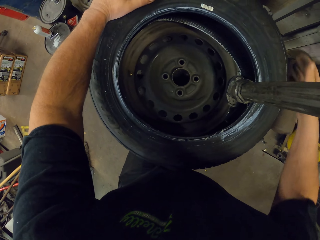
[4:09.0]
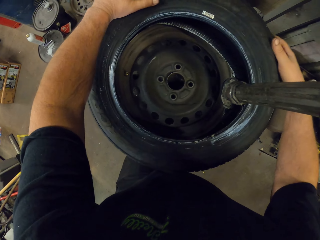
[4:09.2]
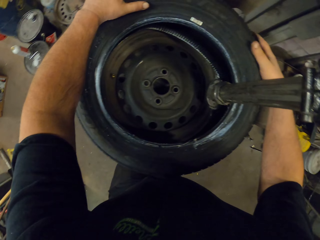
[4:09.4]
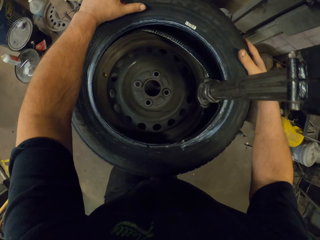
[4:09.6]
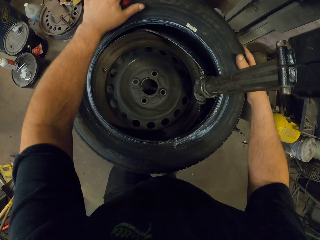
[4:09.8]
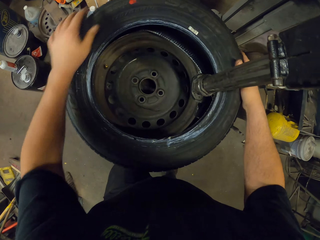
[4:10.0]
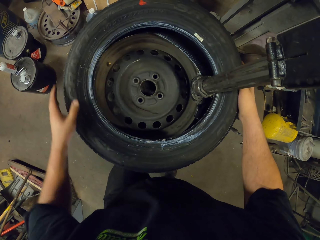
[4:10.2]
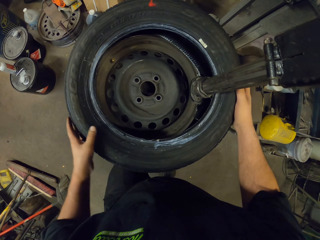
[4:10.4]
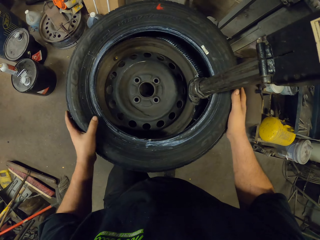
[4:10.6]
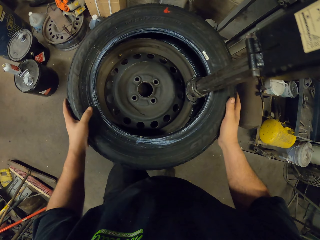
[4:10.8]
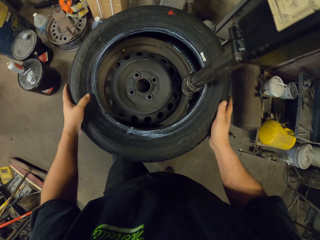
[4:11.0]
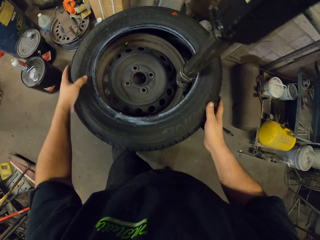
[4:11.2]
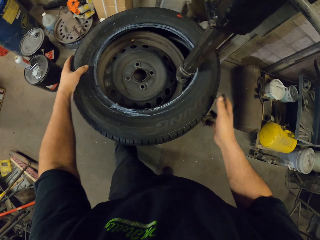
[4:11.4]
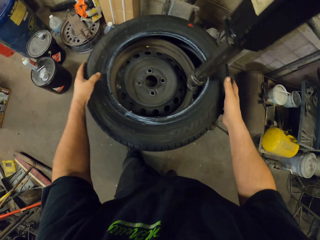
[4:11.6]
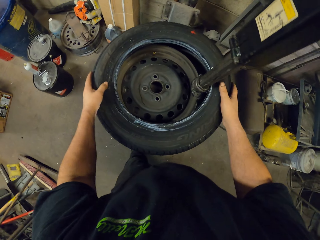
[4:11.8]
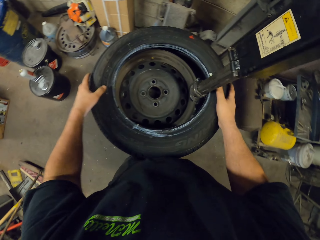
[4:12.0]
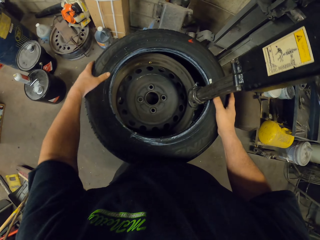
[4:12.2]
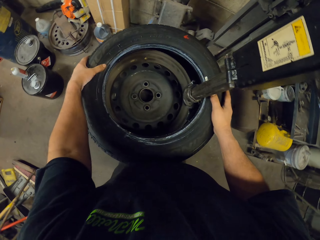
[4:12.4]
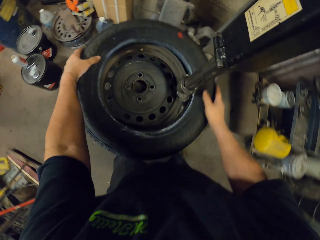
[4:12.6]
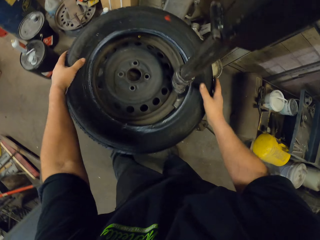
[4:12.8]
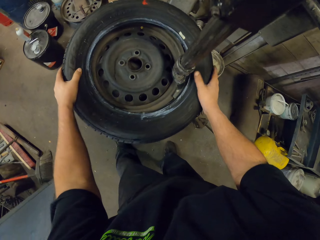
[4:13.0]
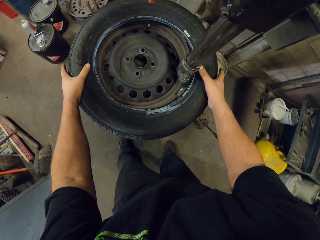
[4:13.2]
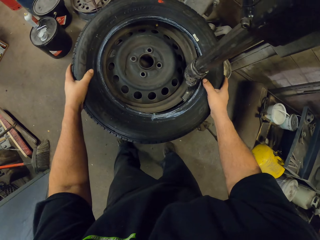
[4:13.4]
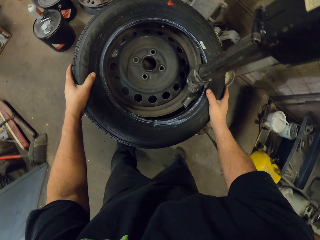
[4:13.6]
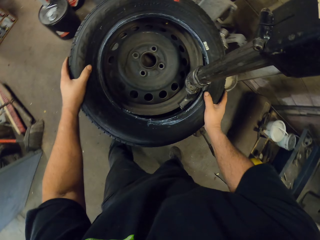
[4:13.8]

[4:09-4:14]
The camera wearer rotates the tire.

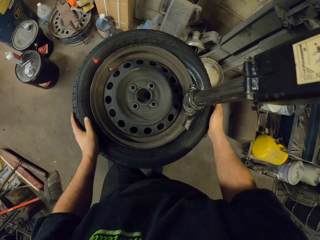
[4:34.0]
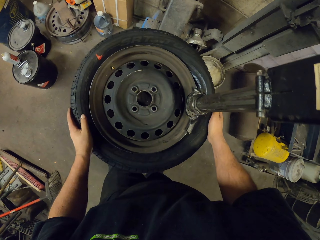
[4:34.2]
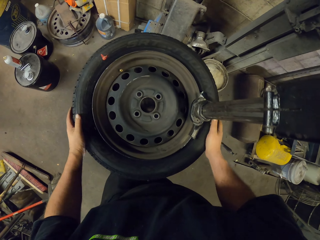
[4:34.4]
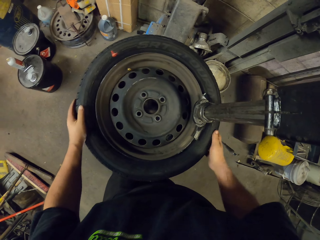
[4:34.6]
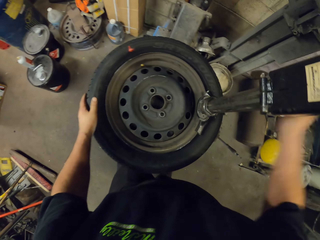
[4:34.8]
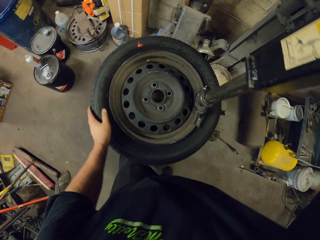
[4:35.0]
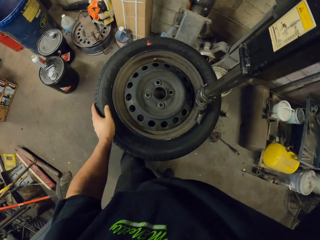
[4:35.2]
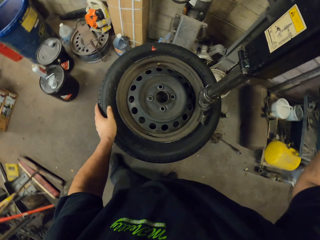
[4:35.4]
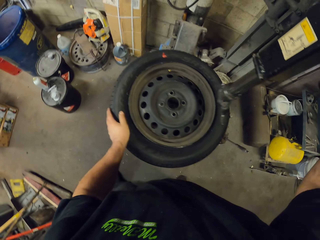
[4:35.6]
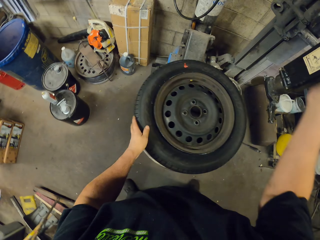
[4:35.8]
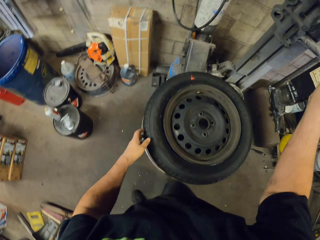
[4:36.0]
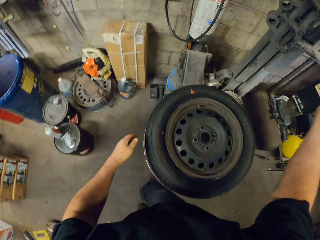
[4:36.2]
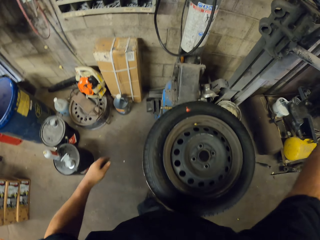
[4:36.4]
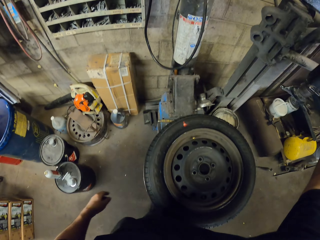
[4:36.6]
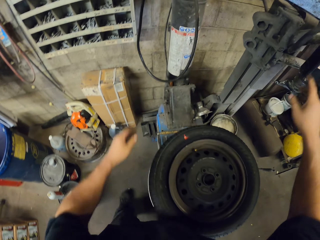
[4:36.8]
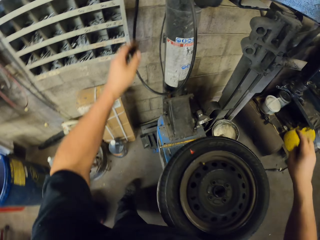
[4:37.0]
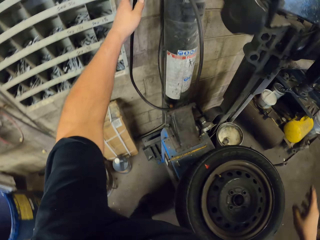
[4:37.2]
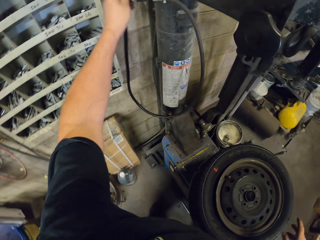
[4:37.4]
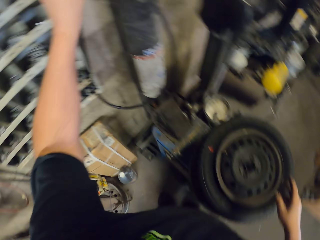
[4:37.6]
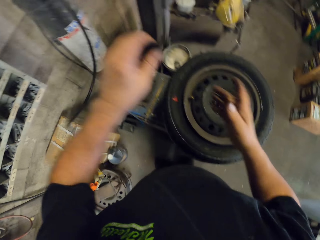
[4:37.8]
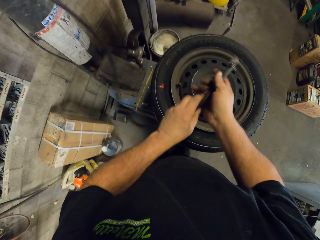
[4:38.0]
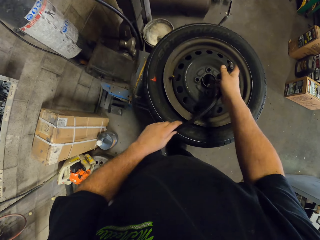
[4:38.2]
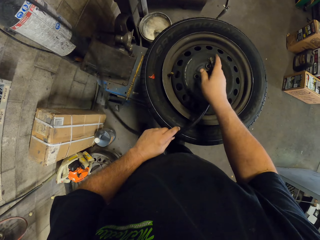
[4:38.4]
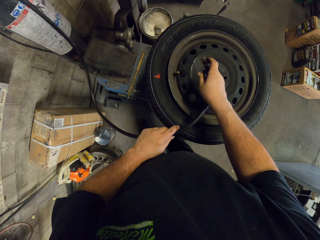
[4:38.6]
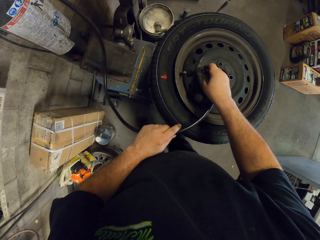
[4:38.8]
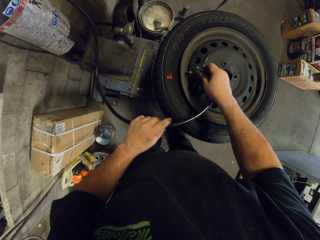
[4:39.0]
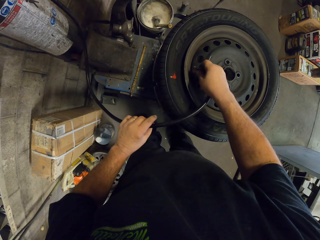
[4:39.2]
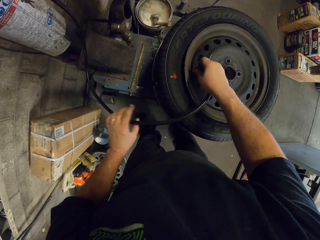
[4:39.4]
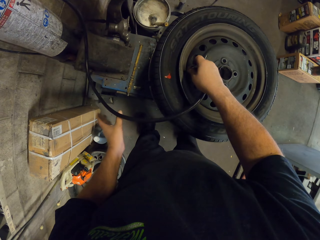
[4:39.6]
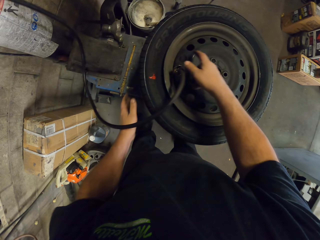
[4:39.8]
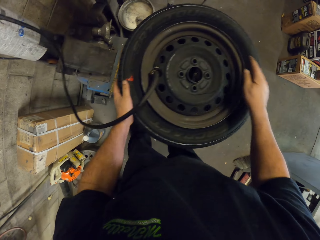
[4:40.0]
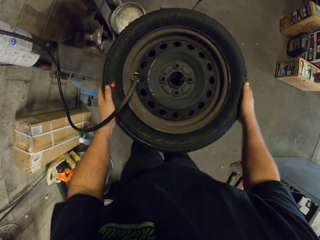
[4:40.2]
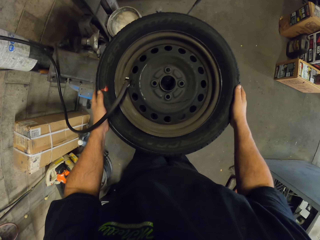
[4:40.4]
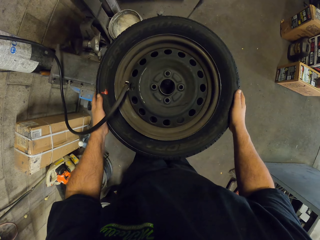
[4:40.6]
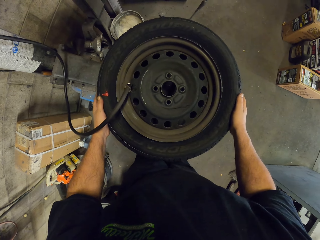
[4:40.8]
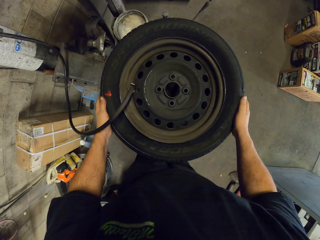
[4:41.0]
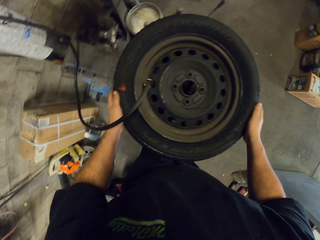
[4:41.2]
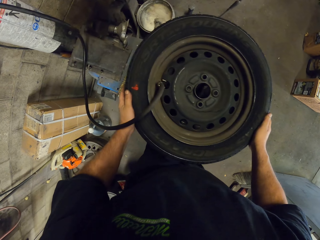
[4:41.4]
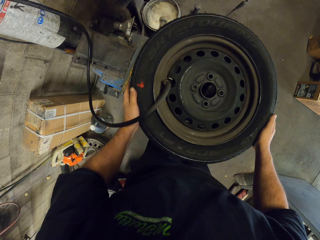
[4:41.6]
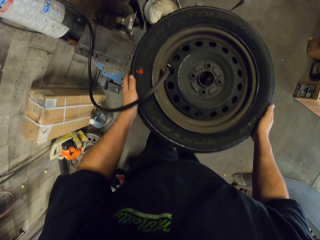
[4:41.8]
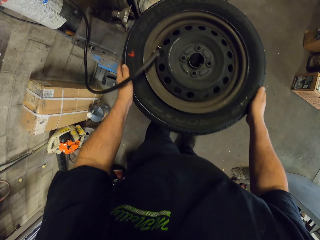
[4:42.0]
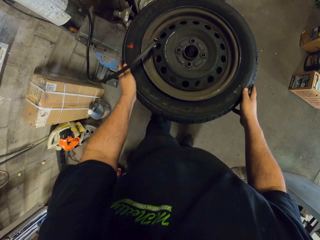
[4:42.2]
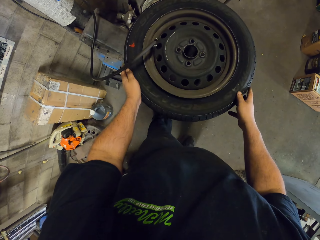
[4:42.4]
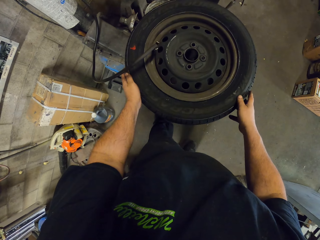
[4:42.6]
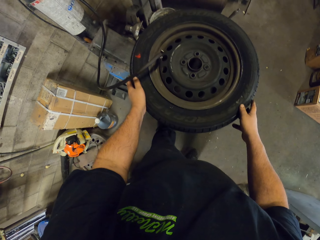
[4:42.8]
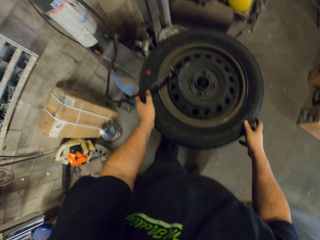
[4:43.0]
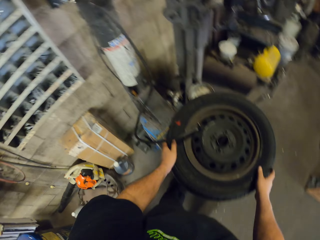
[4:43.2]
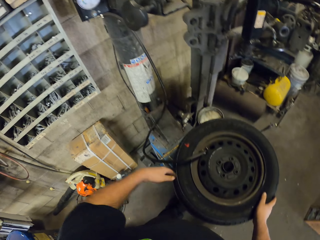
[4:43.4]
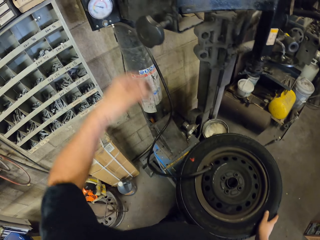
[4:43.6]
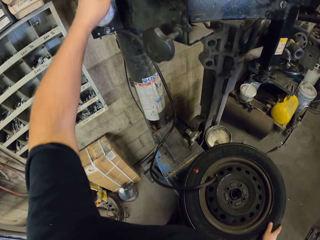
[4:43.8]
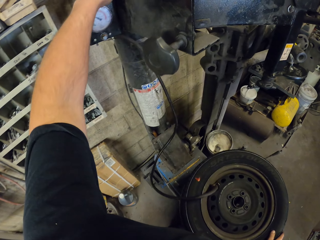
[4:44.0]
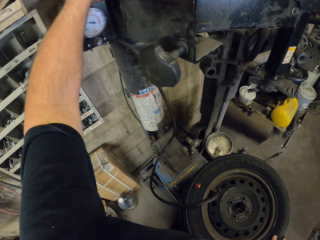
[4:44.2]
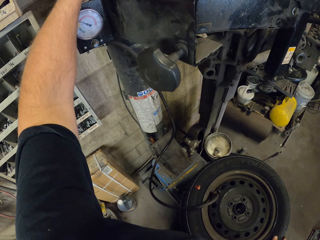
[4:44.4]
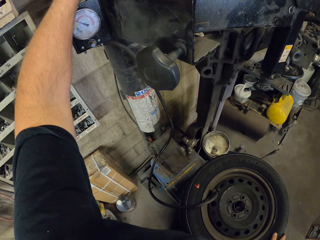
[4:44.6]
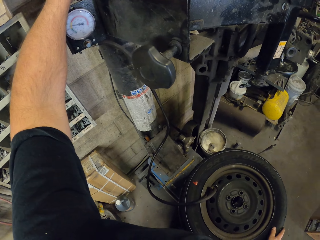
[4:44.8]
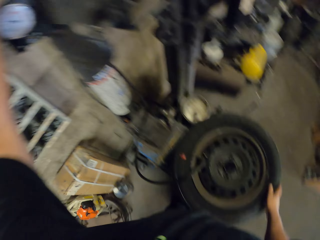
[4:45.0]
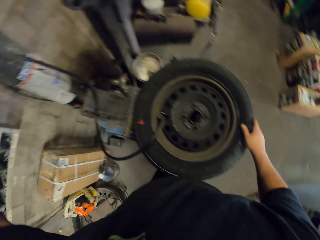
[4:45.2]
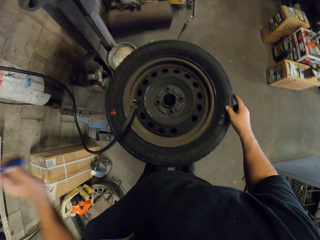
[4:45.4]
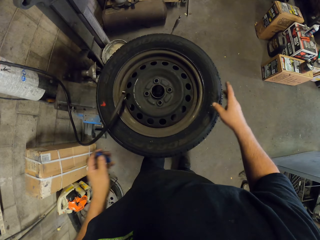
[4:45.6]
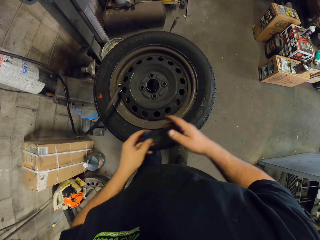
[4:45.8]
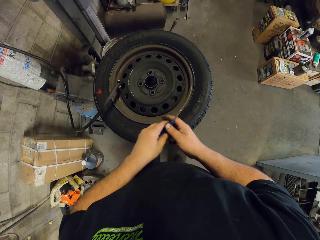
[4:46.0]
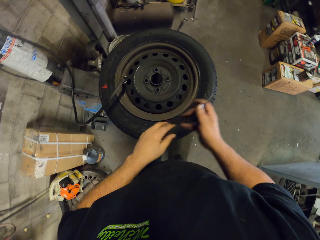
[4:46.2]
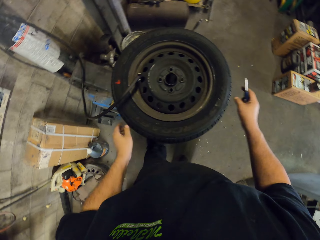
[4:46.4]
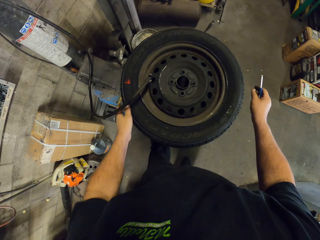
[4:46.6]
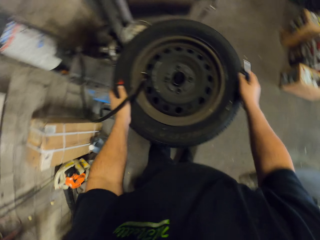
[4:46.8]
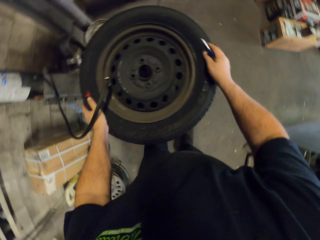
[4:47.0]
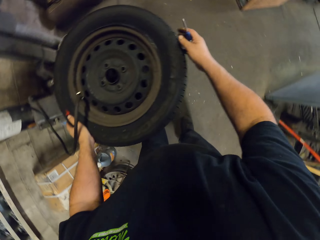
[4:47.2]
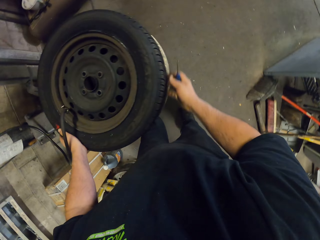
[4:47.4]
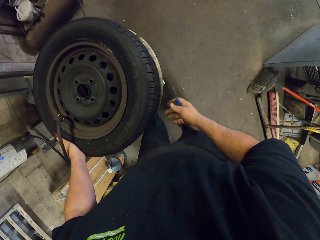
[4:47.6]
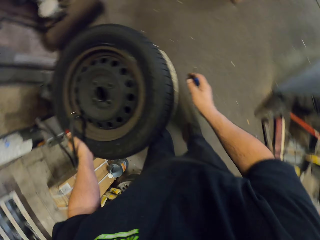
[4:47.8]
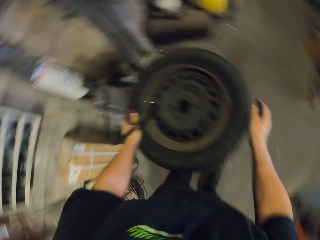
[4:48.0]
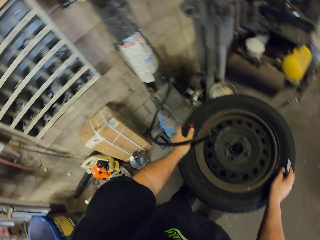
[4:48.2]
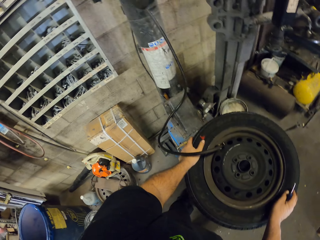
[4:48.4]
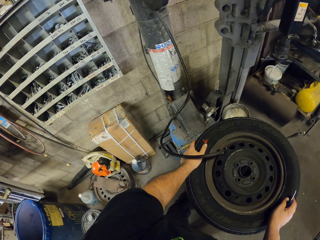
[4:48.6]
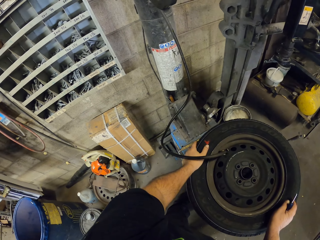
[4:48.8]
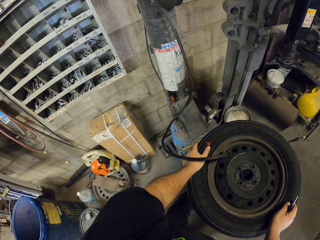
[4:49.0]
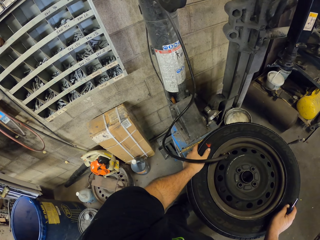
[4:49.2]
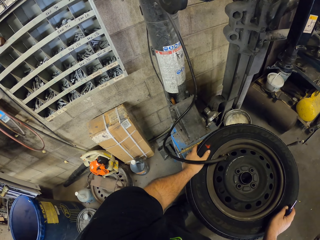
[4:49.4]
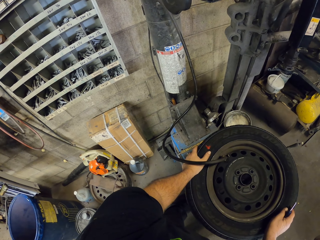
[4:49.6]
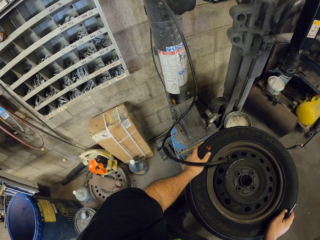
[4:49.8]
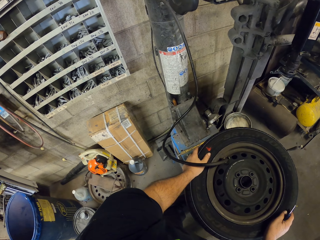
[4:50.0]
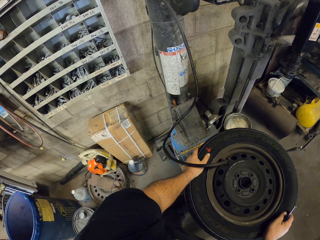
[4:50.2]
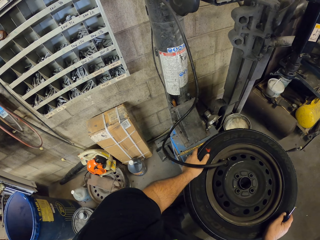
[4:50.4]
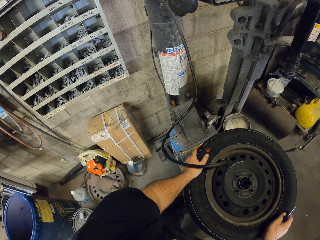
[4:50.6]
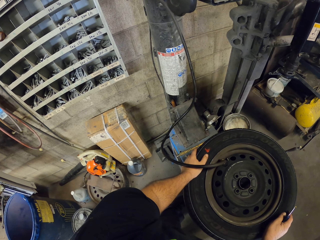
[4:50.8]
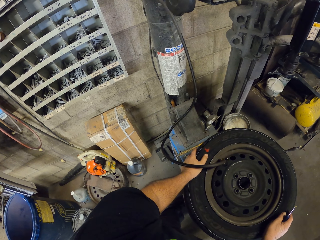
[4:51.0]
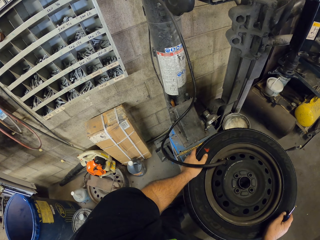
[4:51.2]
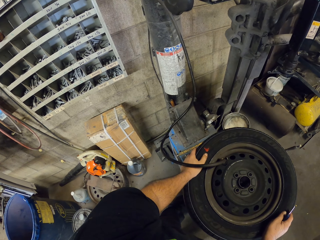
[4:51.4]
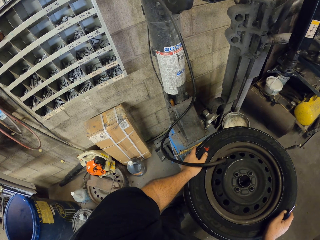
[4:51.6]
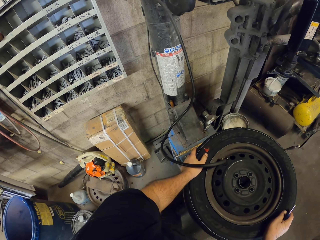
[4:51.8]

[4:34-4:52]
The camera wearer removes the wheel alignment arm. They move the tire mounting. They pick up the tire air cable or hose pipe. They put air pressure in the tire. They connect the tire air cable on the tire. They hold the tire. They adjust the air pressure. They add pressure. They hold the tire. They look around.
